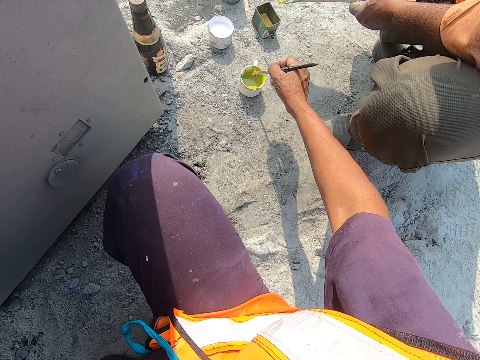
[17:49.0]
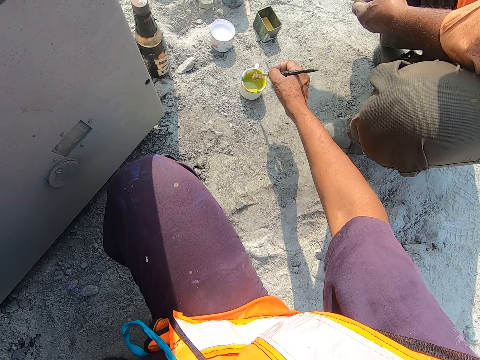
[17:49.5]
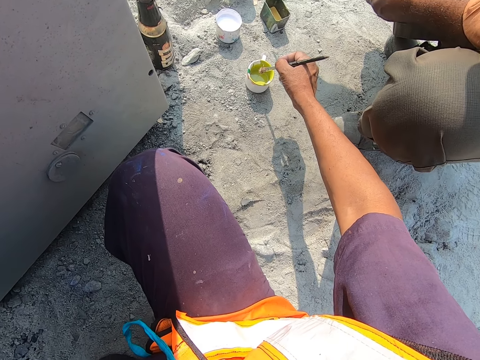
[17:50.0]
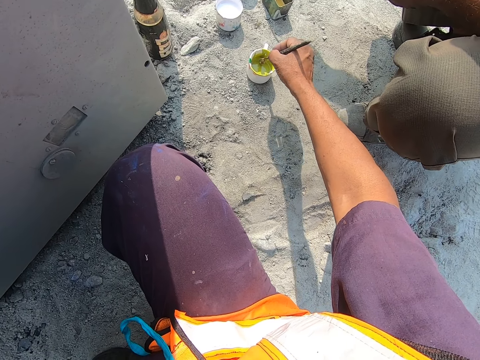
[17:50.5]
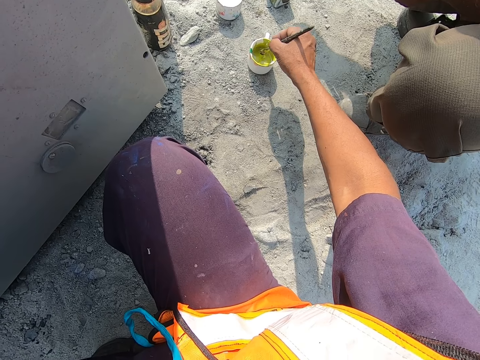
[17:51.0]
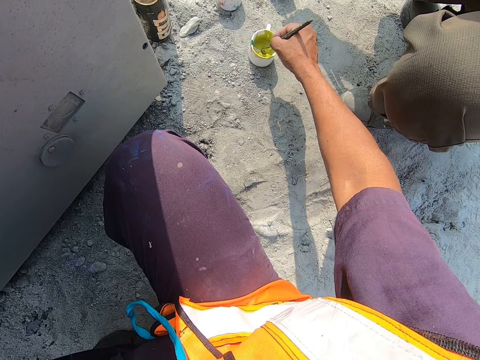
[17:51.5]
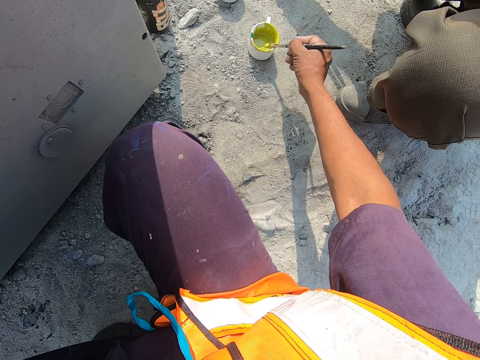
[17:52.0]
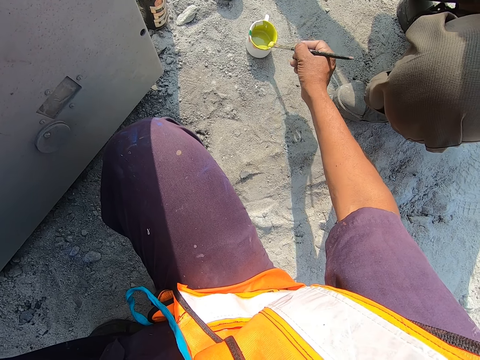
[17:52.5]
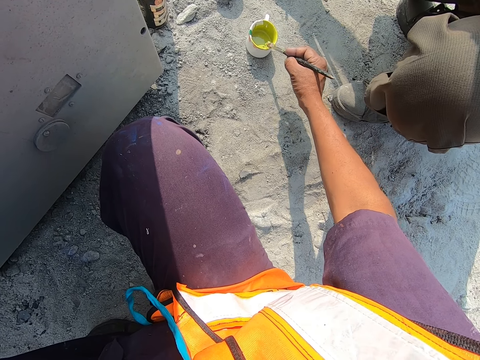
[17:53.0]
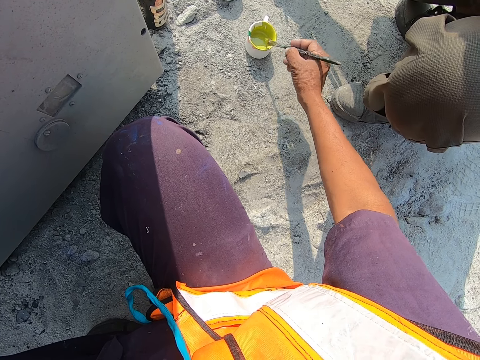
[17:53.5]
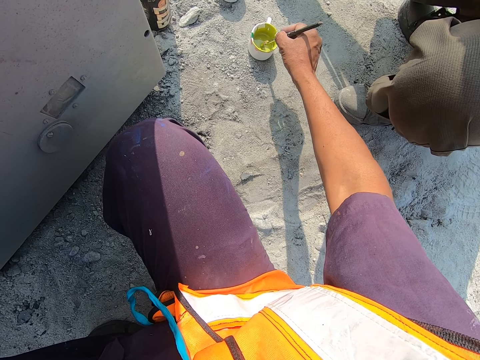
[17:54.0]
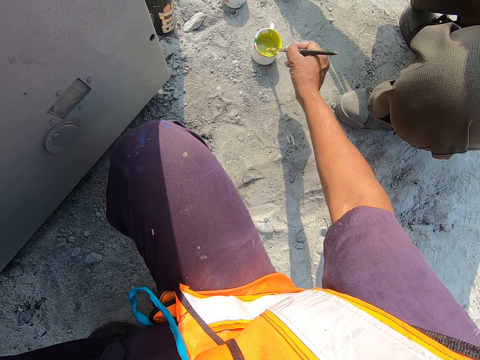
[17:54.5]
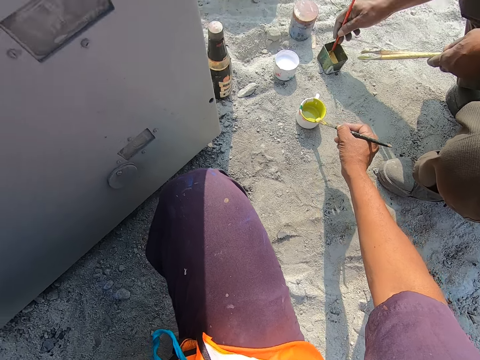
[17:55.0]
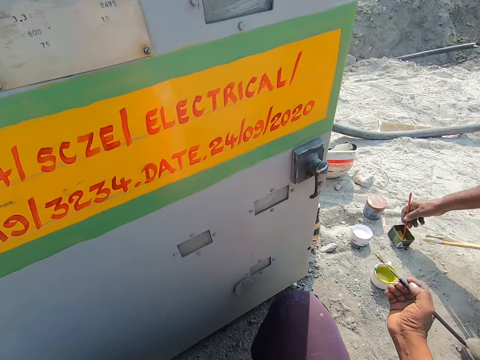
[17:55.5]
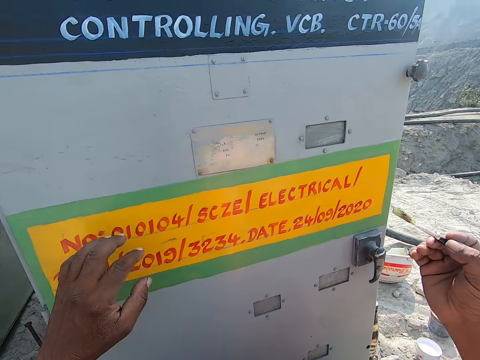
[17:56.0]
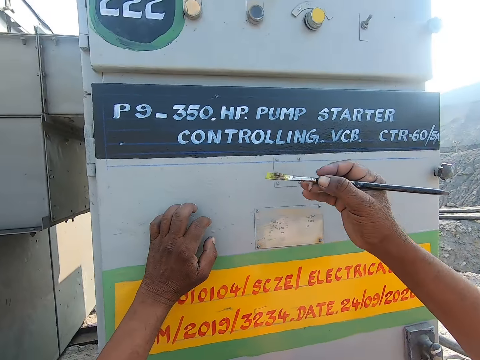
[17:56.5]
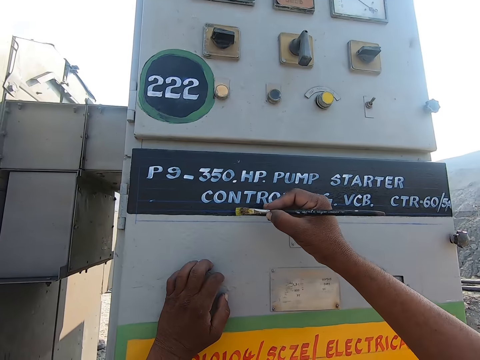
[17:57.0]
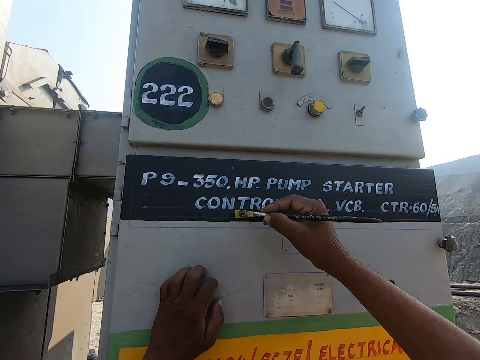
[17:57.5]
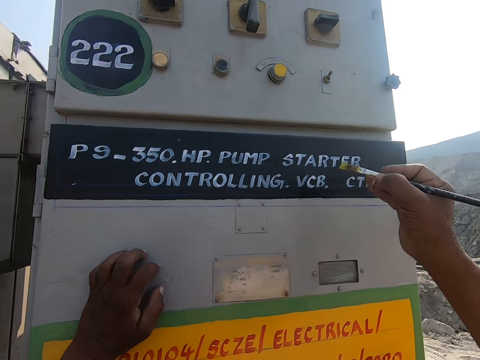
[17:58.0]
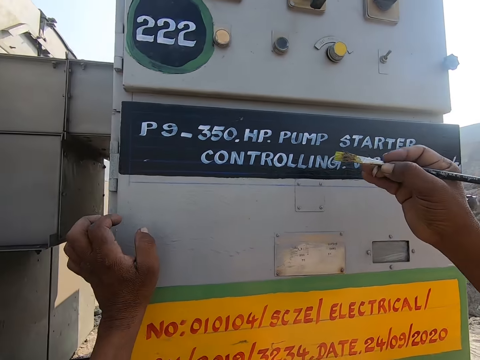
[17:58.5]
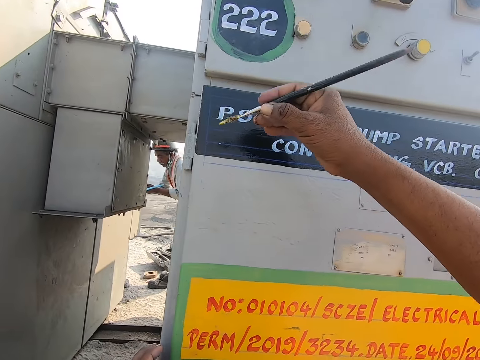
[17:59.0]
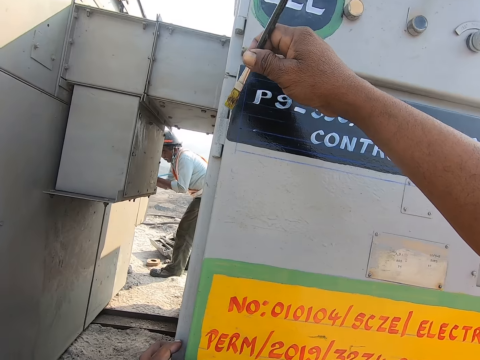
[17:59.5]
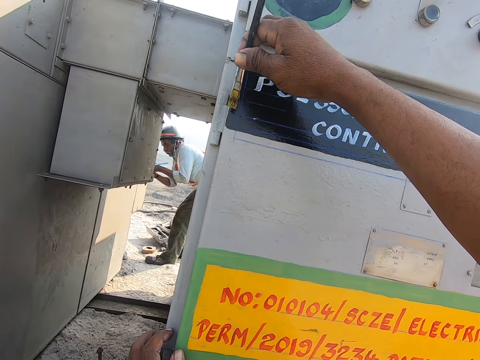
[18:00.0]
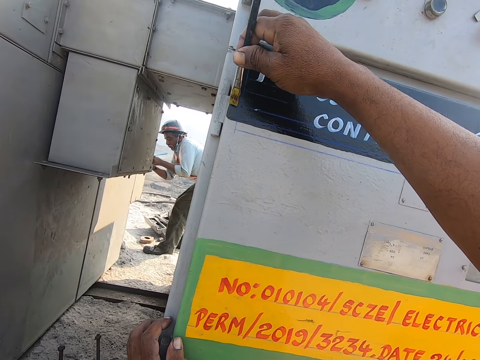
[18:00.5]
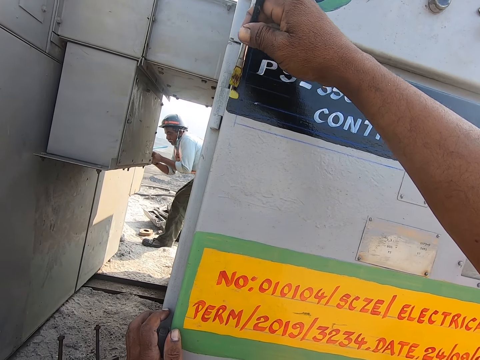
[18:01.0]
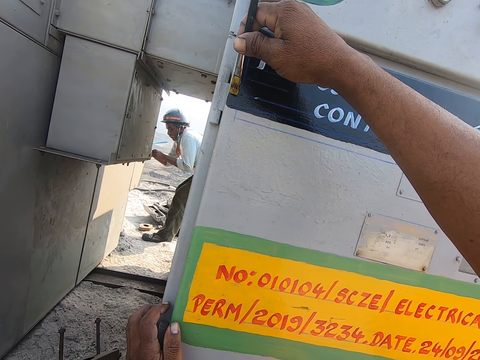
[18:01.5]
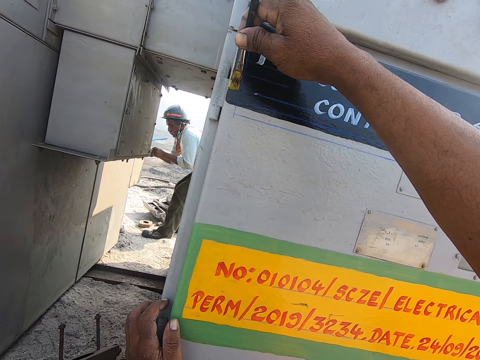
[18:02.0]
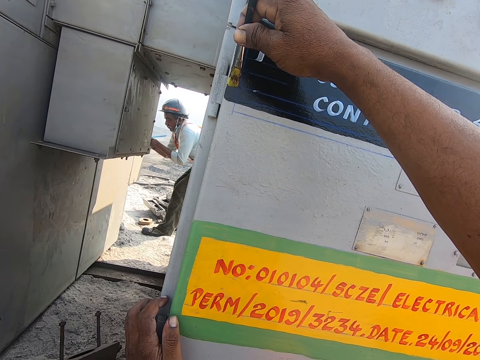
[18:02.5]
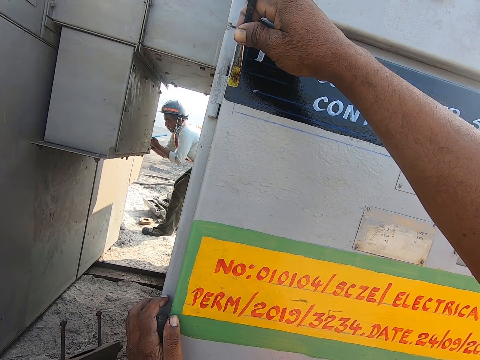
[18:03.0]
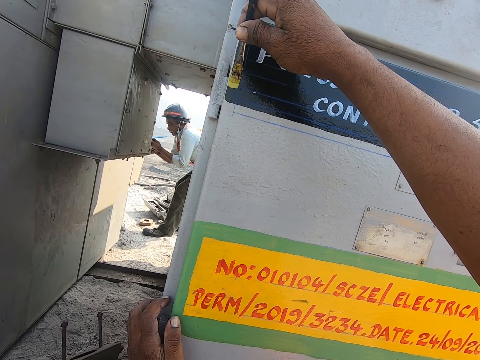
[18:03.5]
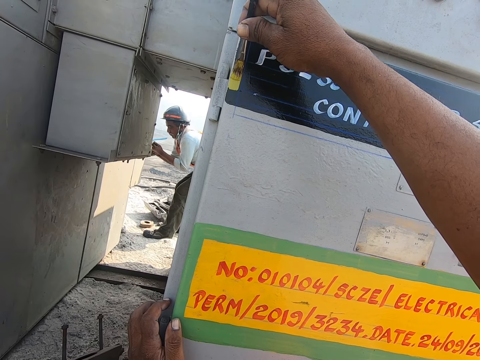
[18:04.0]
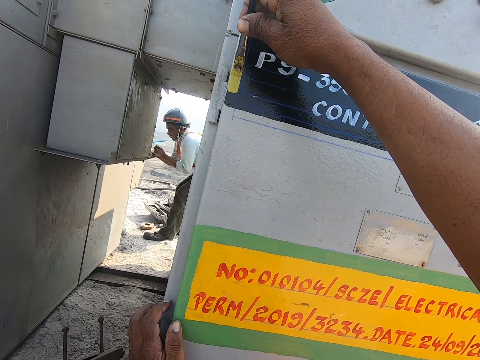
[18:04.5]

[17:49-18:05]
The camera wearer dips the paint brush in the paint. They remove excess paint from the brush. They paint the HP pump starter with the paint brush. They paint the gasoline pump.

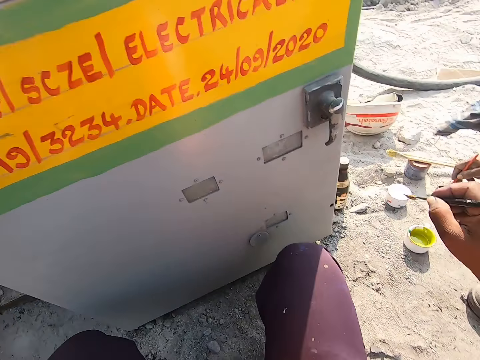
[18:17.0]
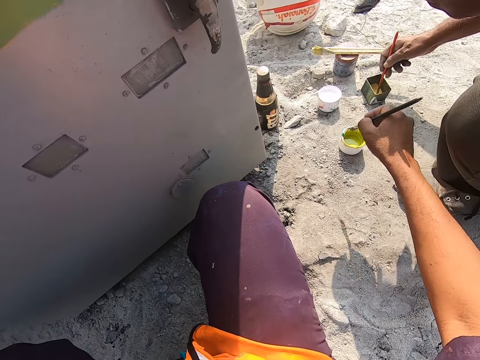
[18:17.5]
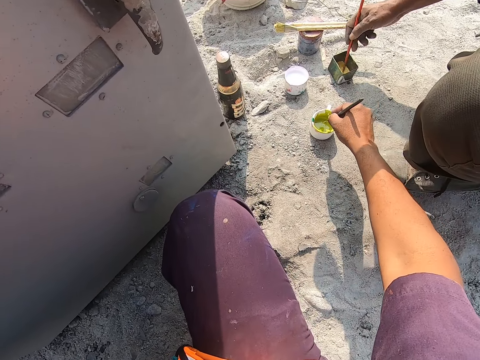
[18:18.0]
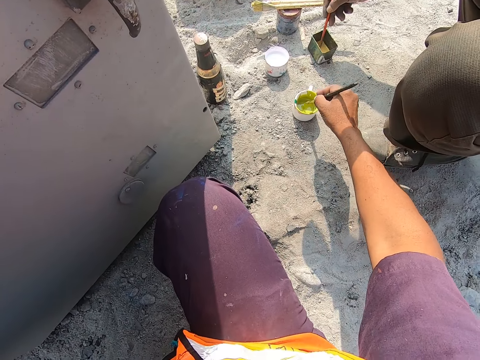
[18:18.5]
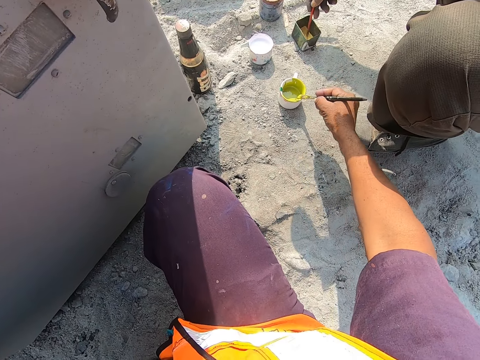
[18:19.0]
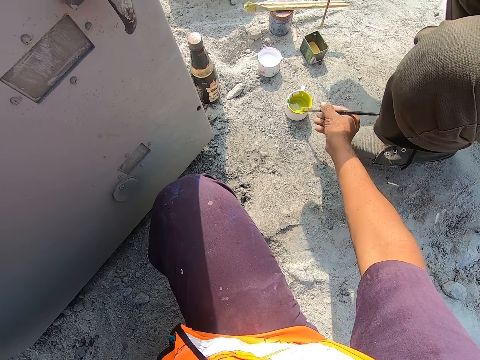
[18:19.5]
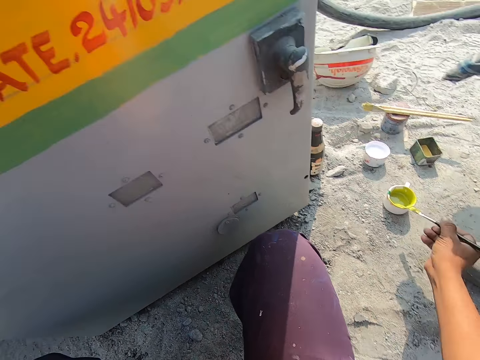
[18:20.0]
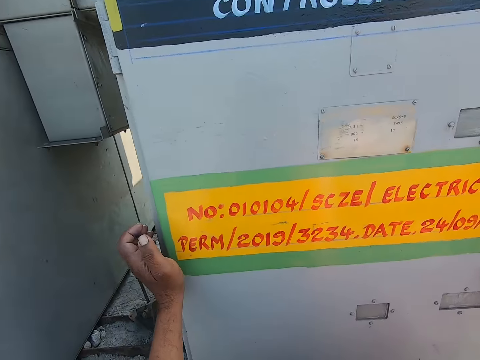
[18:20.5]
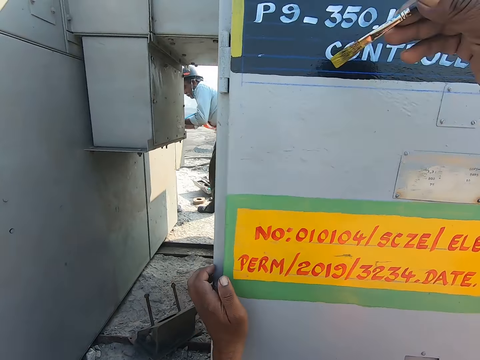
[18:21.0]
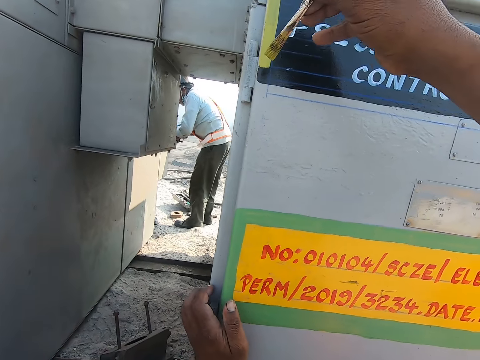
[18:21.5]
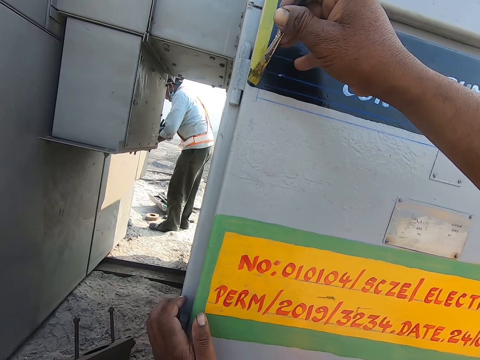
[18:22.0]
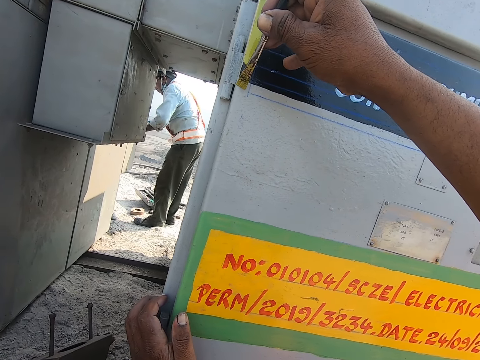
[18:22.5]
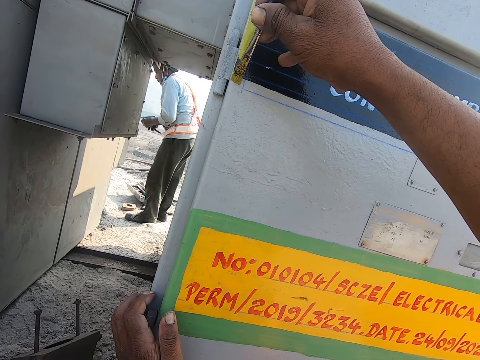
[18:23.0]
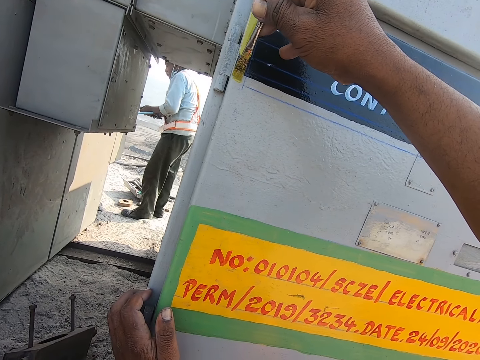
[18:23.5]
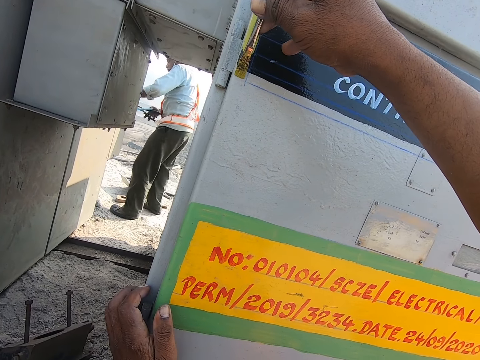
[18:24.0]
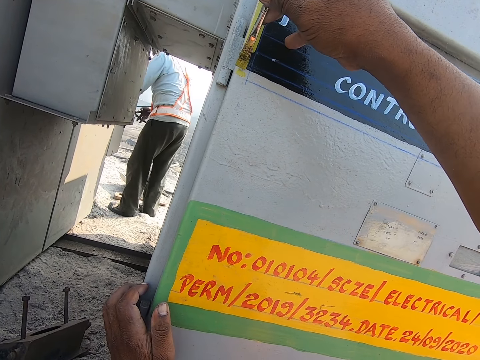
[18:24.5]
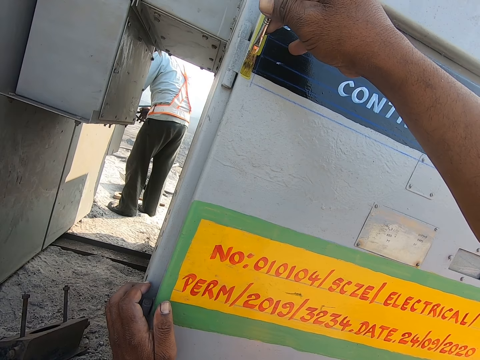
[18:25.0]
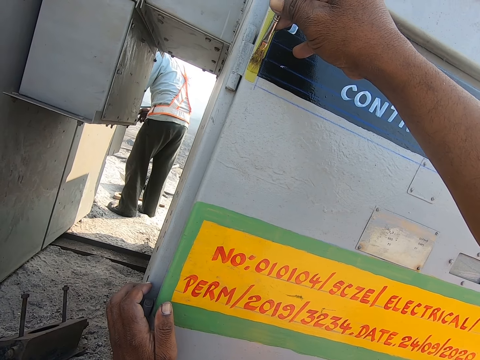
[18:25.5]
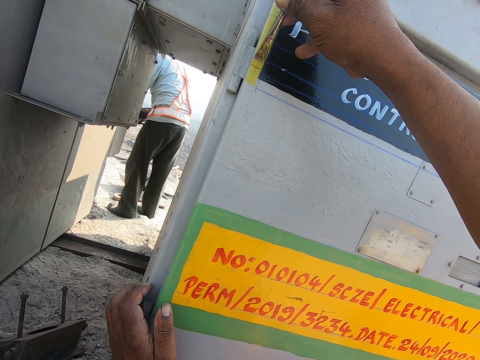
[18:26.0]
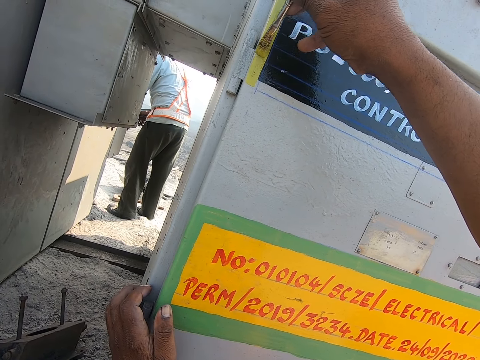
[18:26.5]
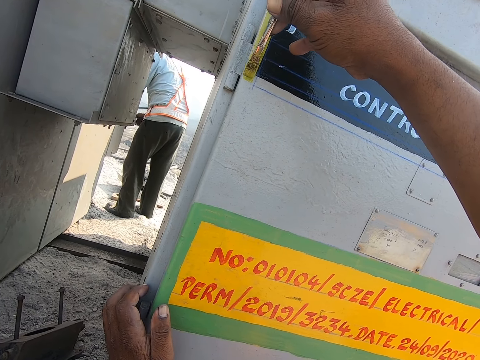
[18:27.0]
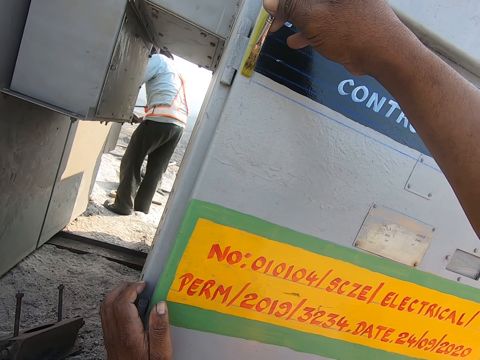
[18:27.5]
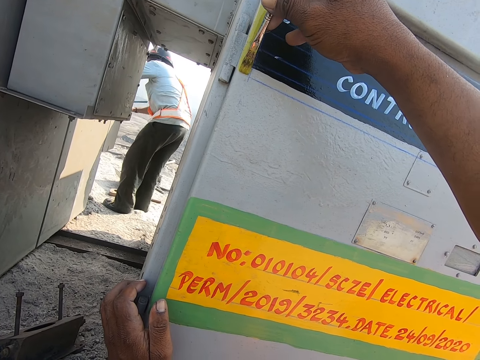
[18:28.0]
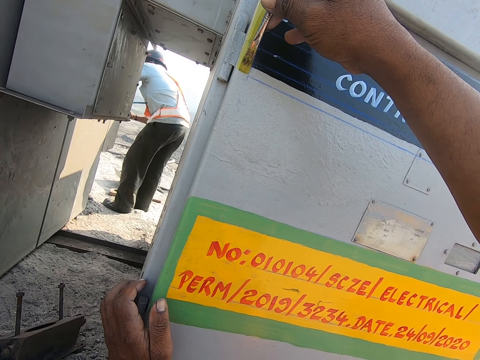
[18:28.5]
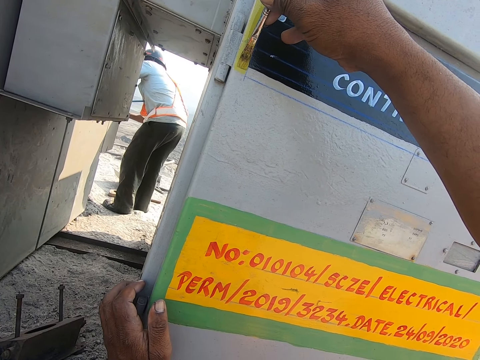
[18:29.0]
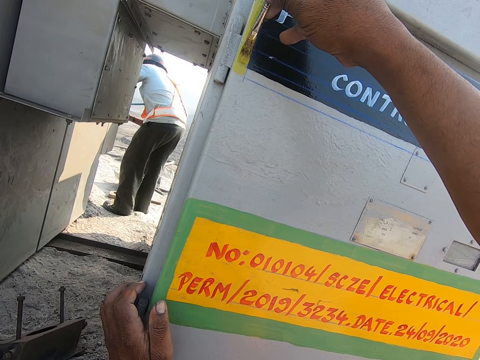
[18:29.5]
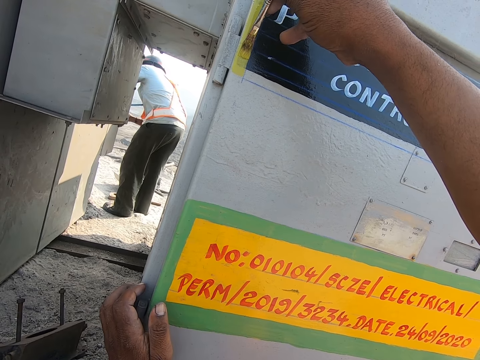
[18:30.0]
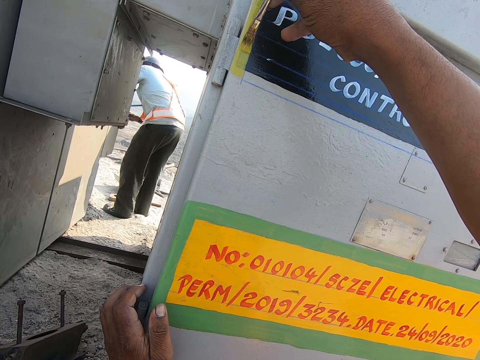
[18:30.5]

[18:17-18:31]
The camera wearer dips the paint brush in paint. They rub the paint brush on the edge of a cup. They paint the door with the paint brush.
